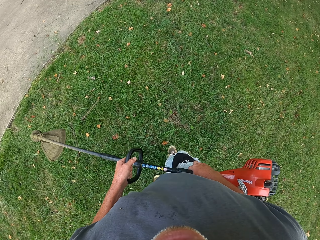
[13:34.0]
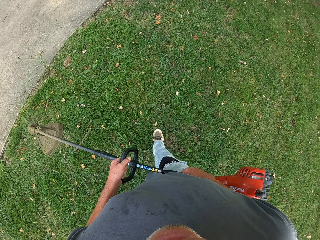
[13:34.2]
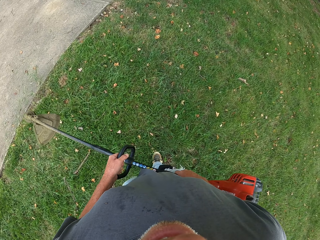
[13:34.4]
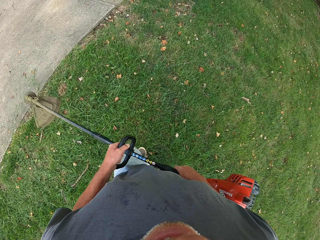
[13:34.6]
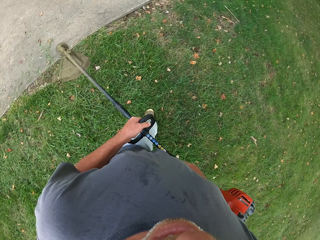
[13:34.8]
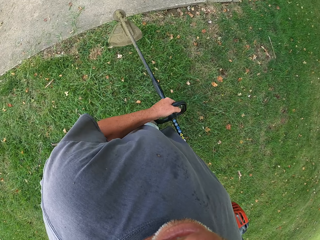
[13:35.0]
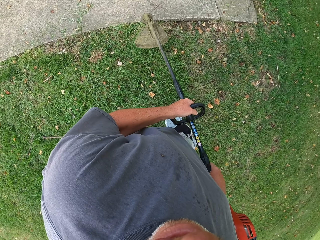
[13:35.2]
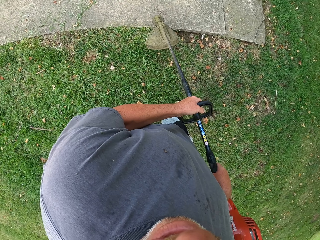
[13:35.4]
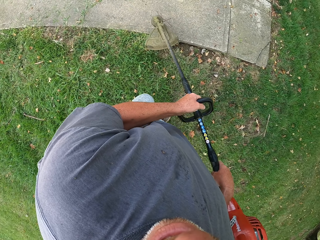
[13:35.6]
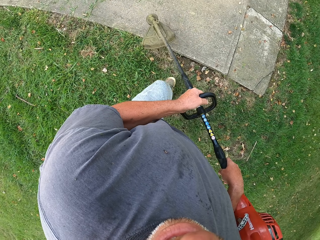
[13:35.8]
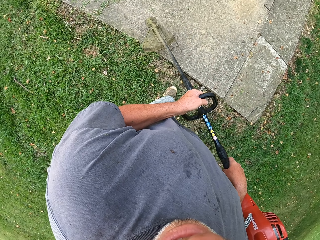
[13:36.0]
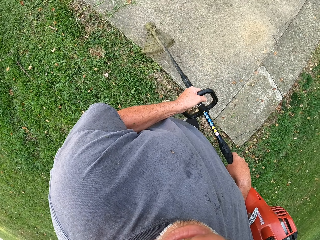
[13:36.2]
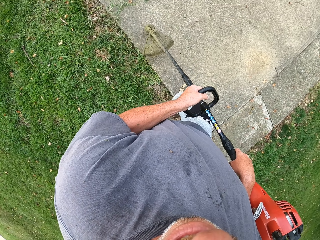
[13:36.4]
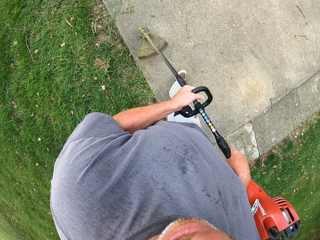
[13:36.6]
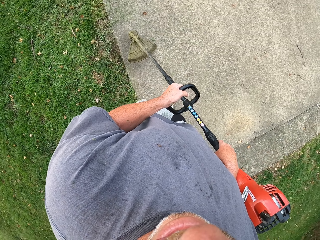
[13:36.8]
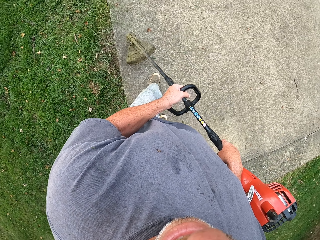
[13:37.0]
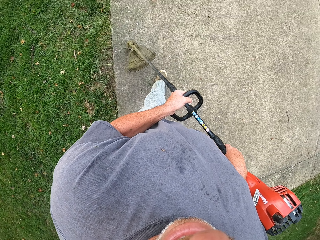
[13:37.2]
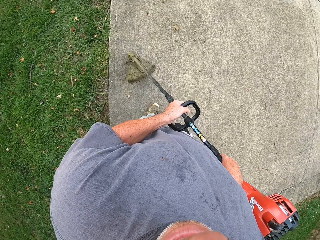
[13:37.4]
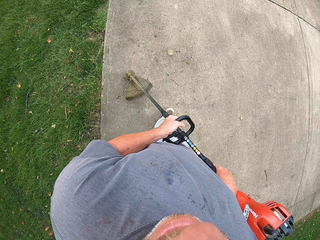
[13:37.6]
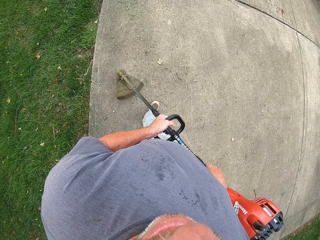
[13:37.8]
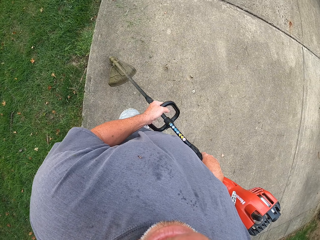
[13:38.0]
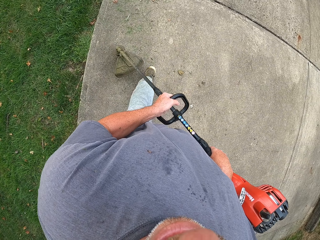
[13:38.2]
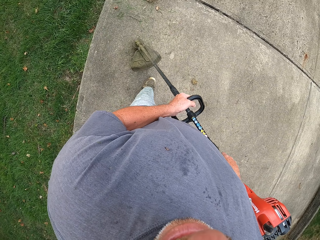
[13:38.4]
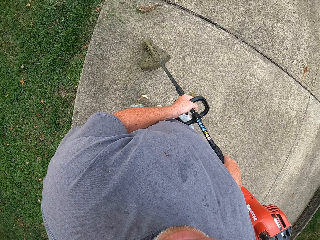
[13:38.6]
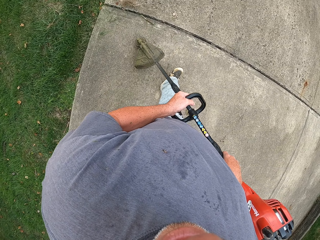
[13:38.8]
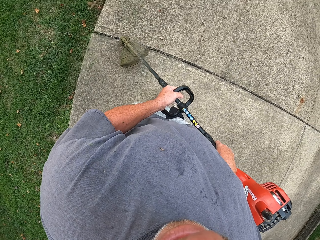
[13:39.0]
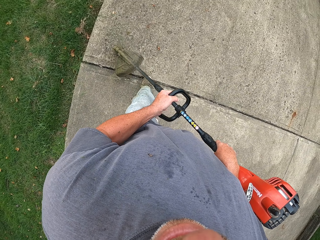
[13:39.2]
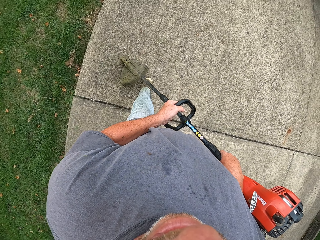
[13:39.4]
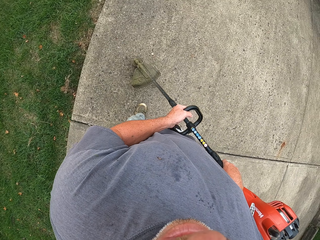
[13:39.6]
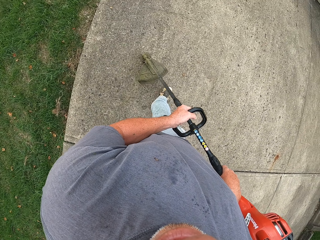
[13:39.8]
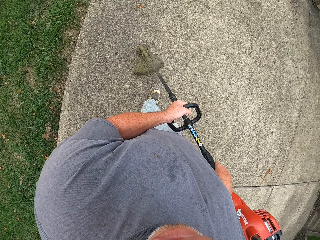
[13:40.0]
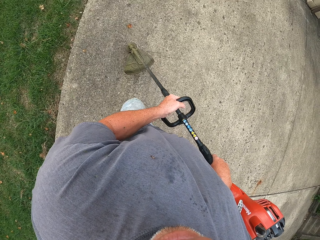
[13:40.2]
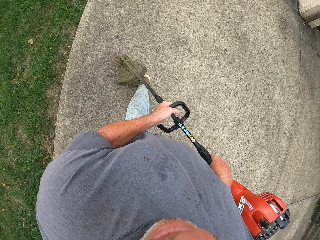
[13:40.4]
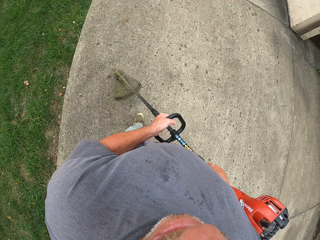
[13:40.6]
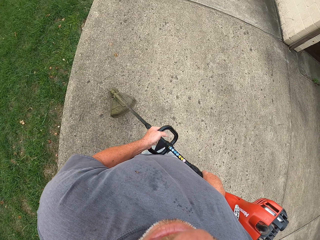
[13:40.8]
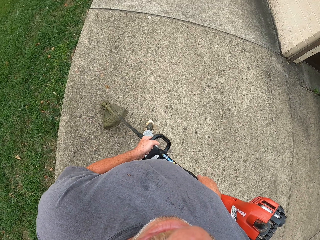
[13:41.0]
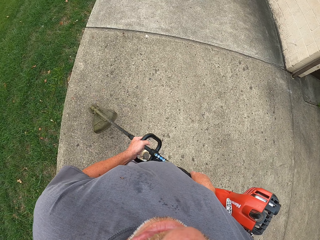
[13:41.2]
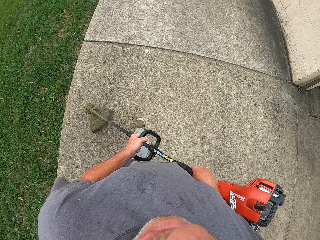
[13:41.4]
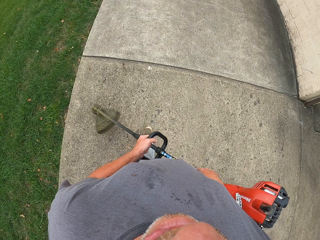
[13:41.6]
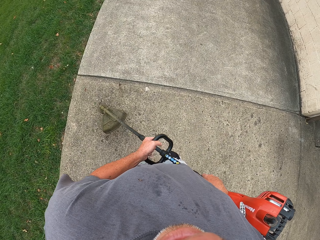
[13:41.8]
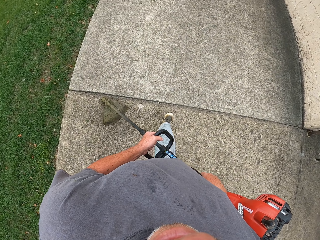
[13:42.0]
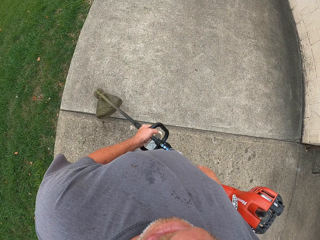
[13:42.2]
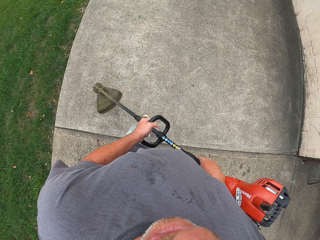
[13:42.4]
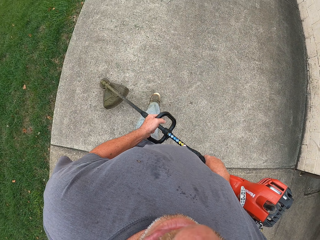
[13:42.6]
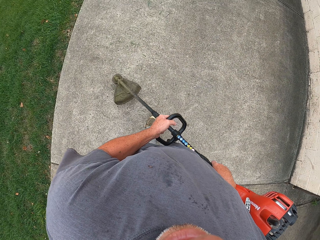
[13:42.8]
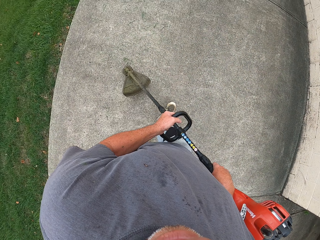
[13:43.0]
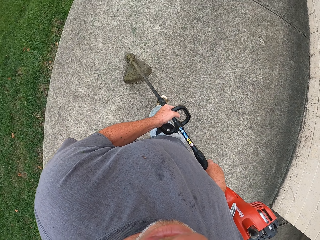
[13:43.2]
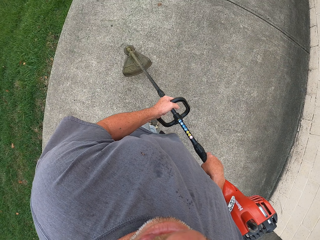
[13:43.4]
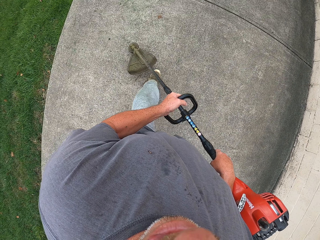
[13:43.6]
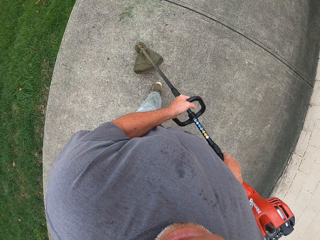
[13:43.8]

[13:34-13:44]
The camera wearer cuts the grass with a grass cutter.

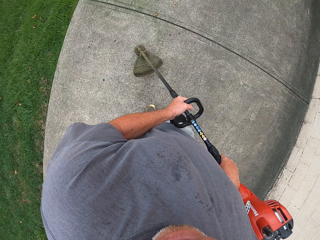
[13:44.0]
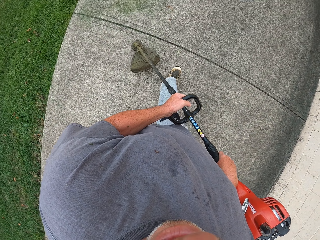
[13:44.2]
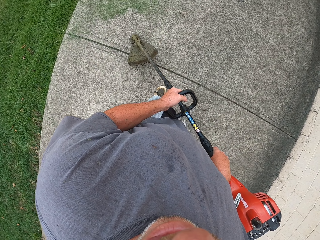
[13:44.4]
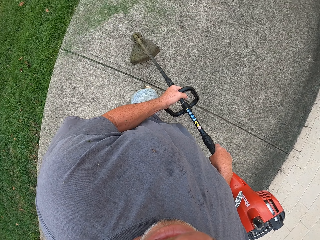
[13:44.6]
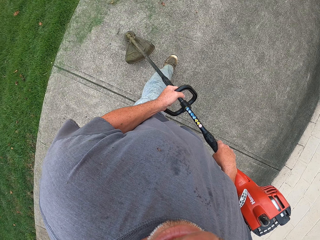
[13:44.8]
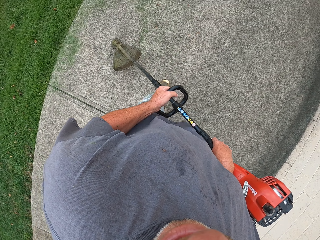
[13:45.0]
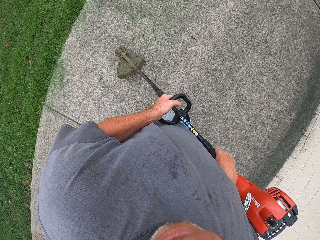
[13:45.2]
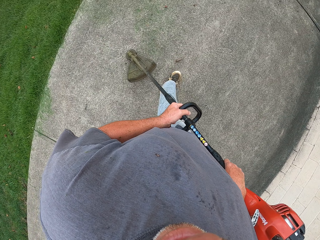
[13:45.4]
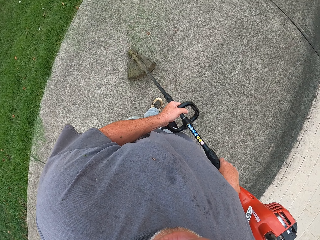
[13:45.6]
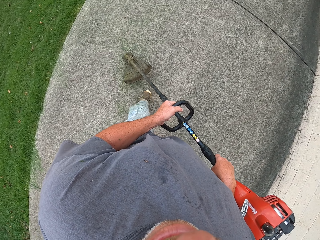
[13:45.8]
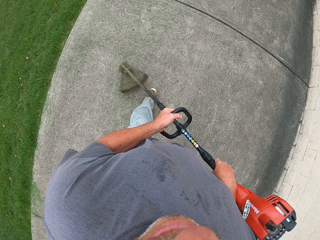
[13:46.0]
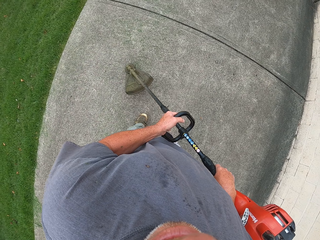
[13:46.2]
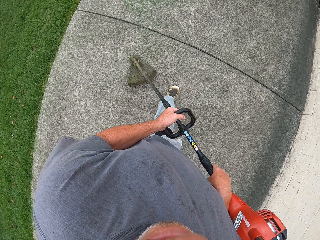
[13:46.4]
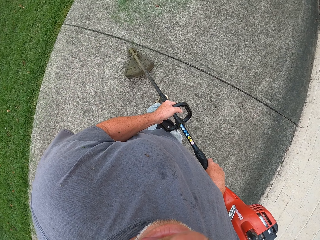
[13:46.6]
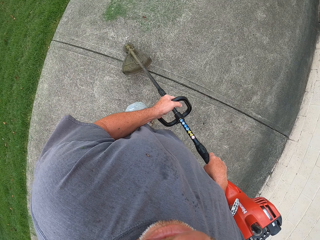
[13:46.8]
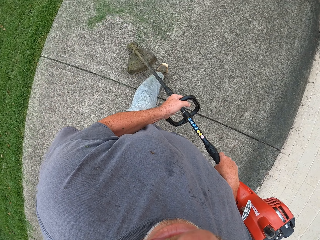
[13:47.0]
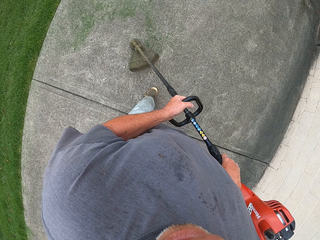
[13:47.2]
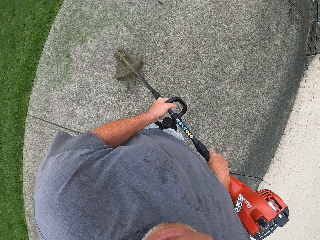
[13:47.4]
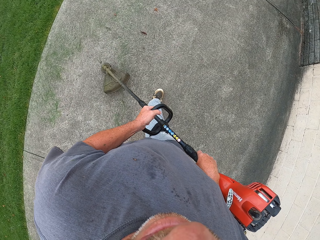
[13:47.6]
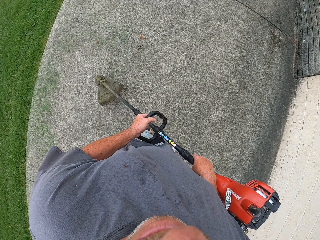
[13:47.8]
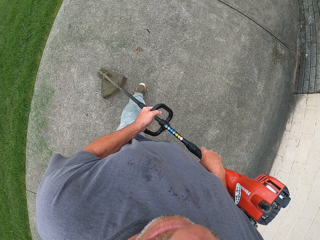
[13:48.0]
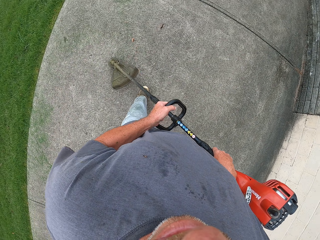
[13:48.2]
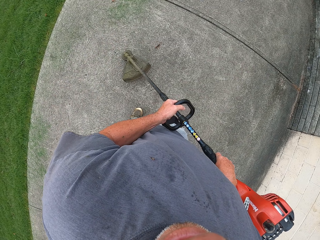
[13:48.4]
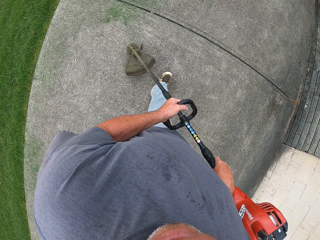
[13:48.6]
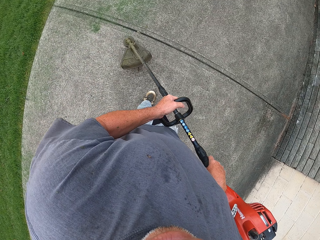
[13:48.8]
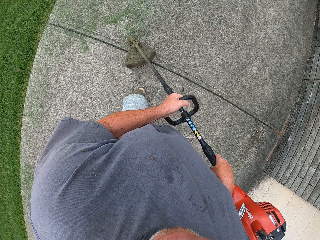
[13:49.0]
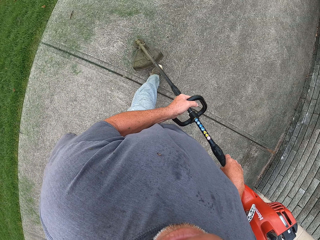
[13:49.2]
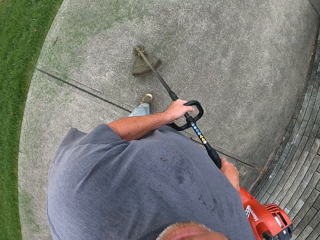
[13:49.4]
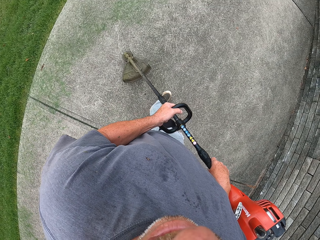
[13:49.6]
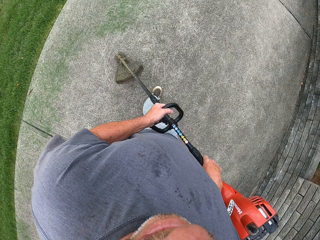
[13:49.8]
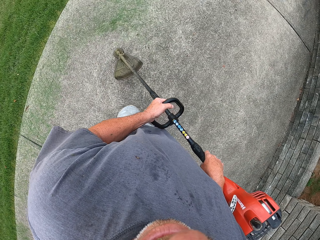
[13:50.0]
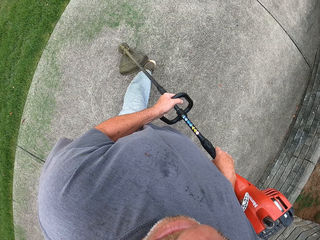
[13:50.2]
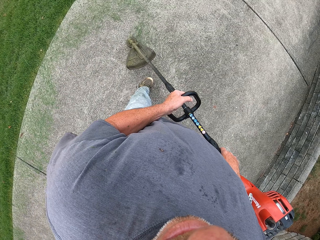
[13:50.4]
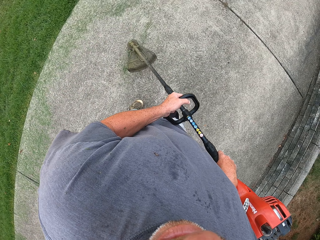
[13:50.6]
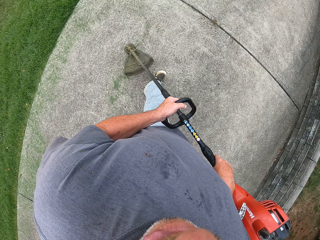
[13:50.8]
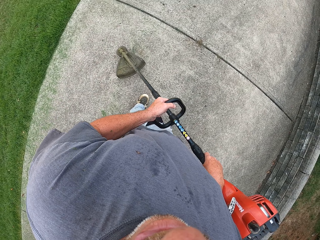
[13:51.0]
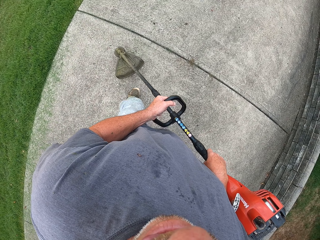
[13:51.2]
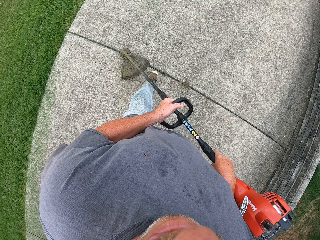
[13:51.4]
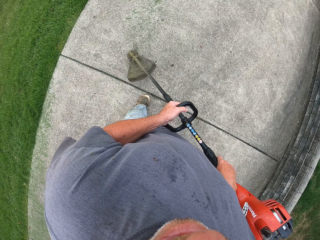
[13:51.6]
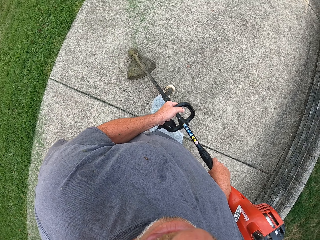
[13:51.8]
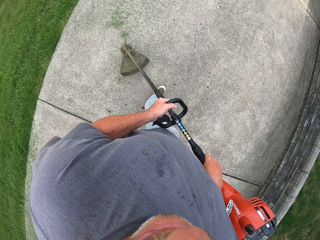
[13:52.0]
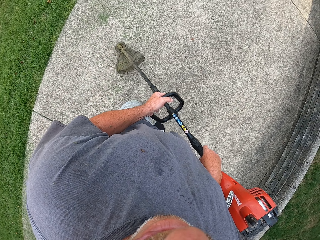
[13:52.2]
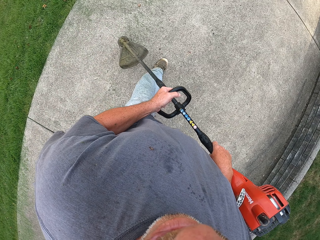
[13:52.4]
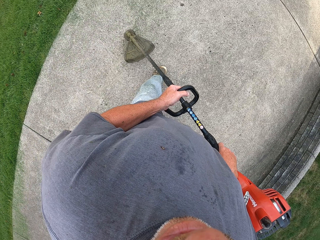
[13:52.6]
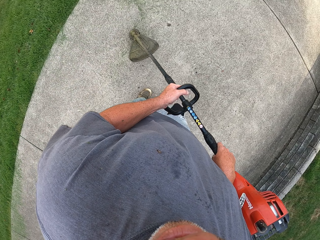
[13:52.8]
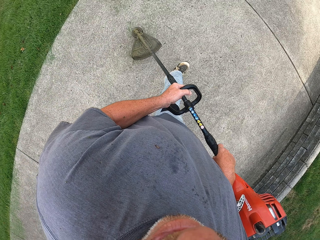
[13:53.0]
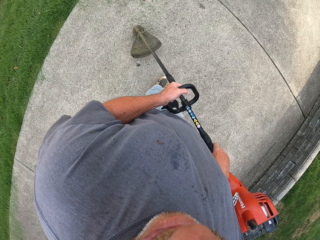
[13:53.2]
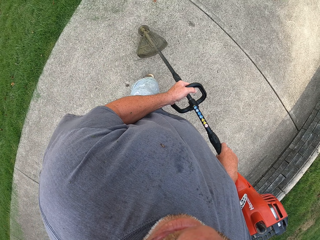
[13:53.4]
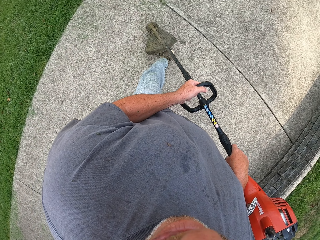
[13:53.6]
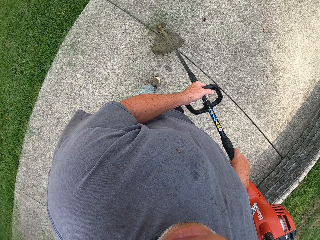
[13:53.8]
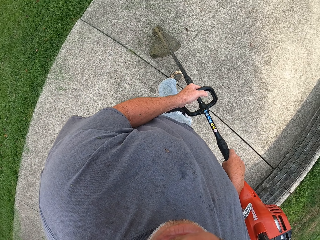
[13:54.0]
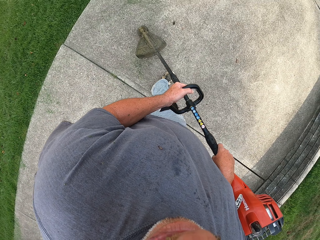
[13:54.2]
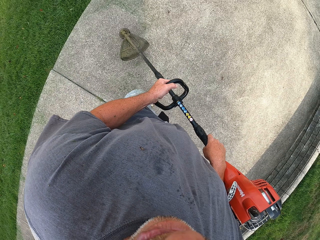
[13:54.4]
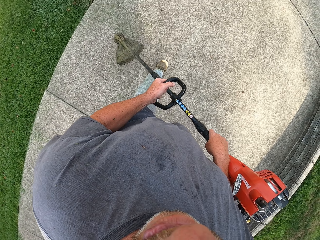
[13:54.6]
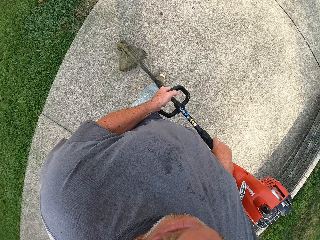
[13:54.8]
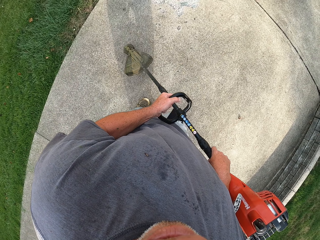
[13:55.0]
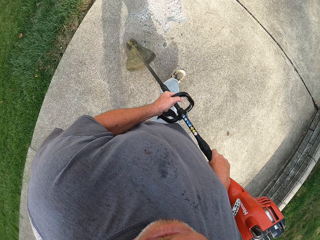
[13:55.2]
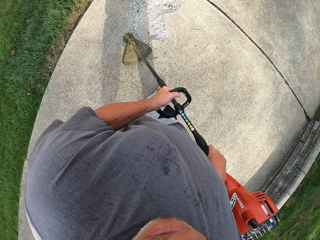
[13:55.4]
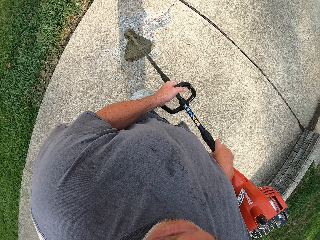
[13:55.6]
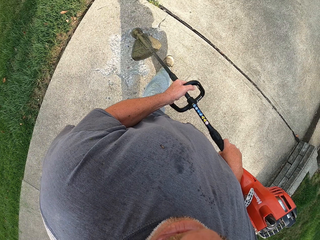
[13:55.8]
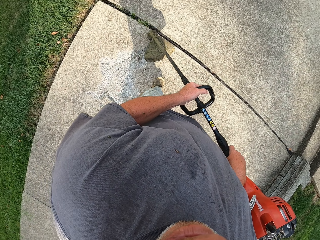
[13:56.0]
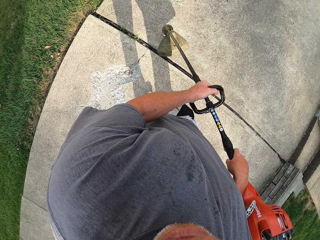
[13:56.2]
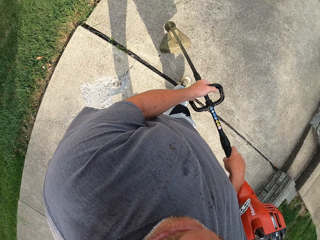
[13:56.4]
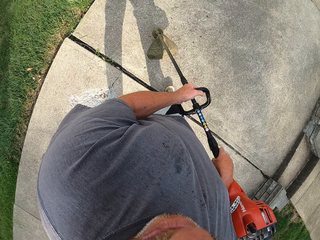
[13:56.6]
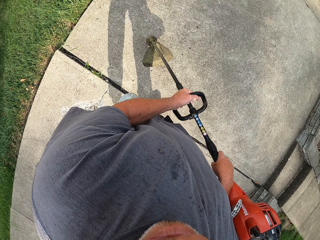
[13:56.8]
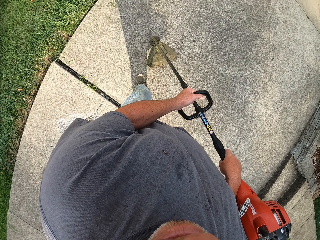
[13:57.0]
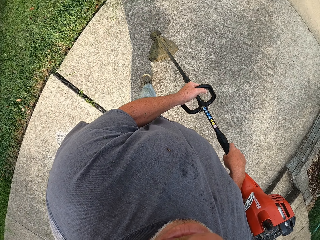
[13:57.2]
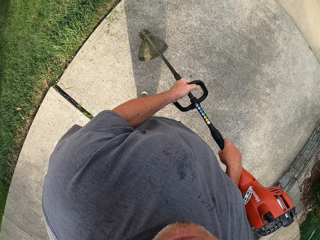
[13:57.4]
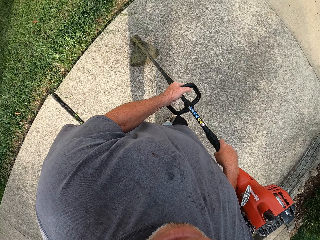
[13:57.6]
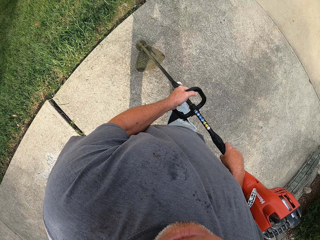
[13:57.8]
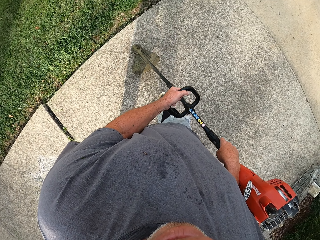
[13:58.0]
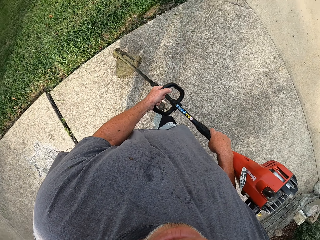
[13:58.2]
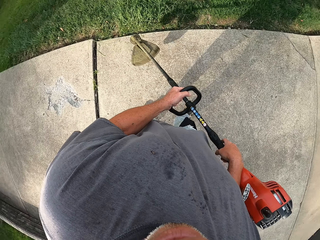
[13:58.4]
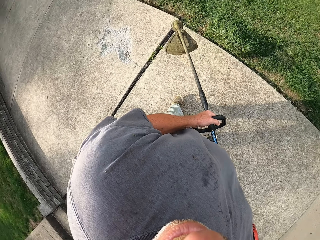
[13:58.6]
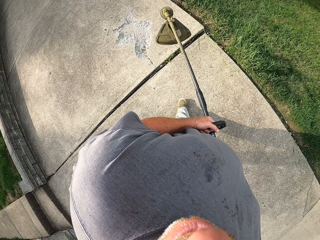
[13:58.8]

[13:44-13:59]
The camera wearer clears the grass on the road with a grass cutter. They walk with the grass cutter on the pavement.
